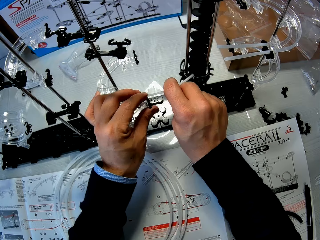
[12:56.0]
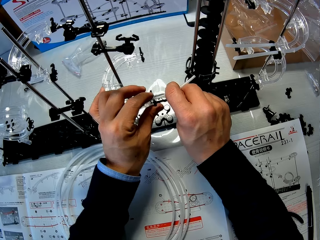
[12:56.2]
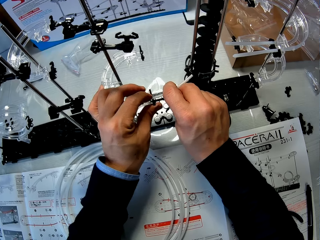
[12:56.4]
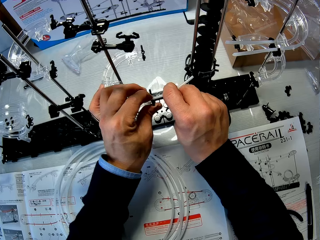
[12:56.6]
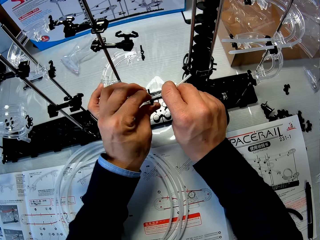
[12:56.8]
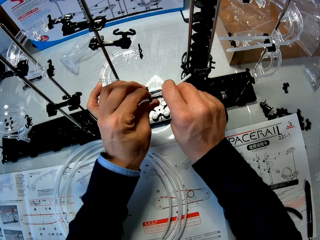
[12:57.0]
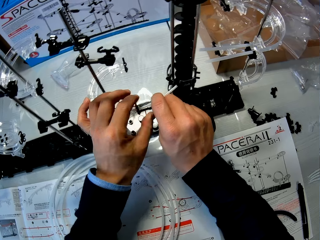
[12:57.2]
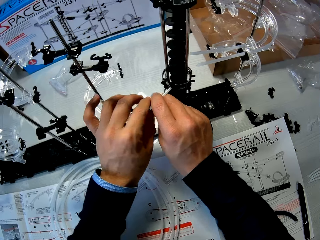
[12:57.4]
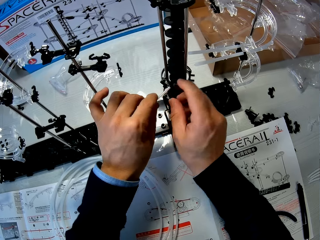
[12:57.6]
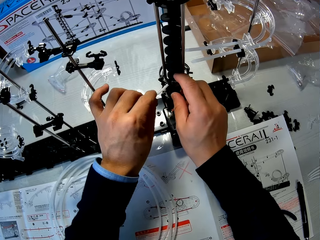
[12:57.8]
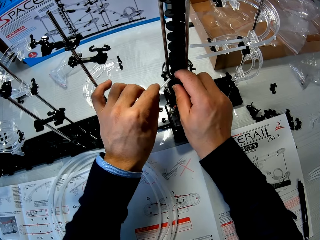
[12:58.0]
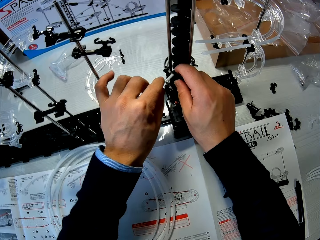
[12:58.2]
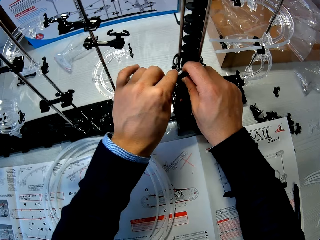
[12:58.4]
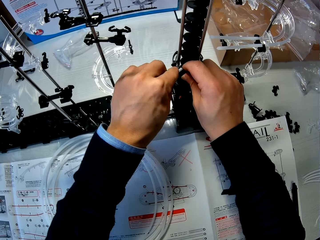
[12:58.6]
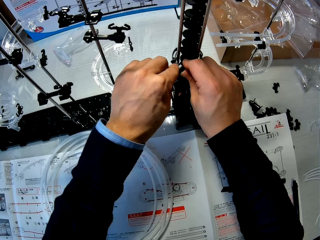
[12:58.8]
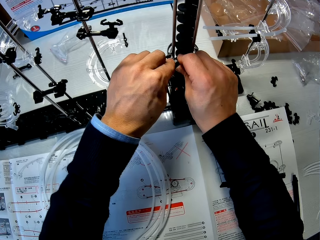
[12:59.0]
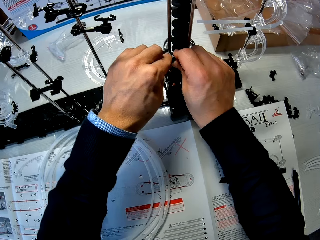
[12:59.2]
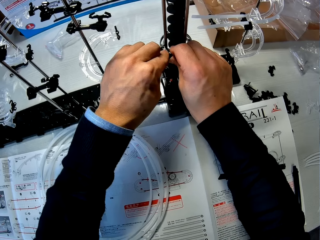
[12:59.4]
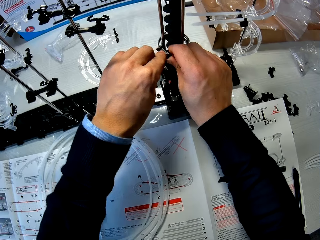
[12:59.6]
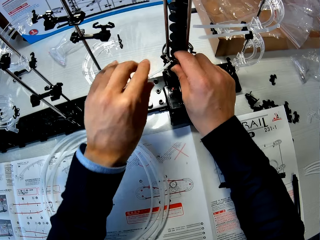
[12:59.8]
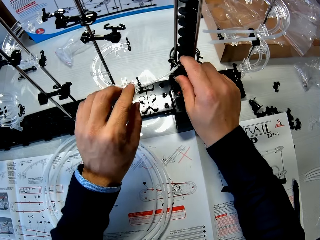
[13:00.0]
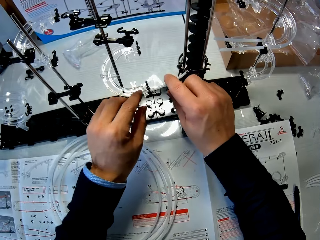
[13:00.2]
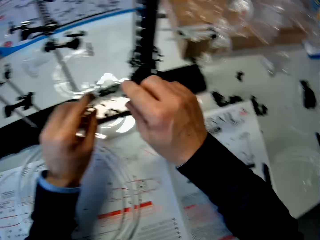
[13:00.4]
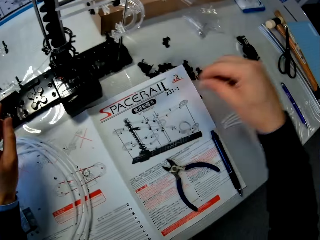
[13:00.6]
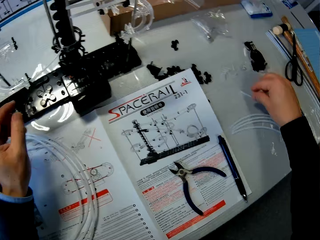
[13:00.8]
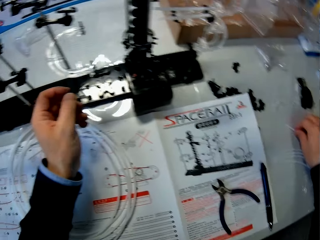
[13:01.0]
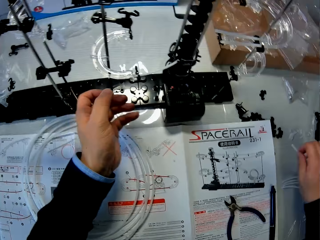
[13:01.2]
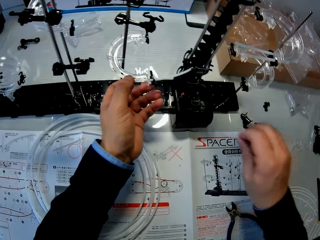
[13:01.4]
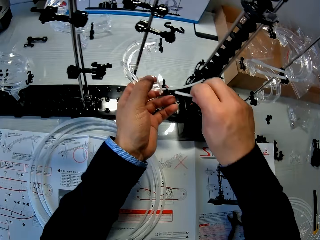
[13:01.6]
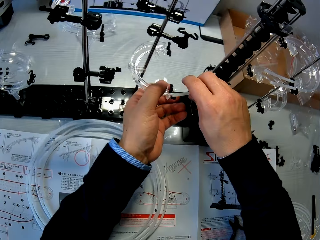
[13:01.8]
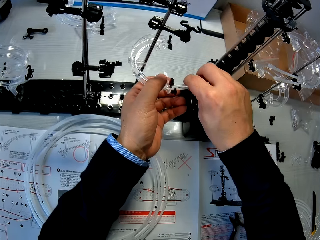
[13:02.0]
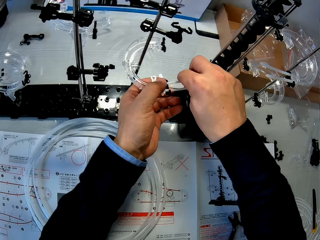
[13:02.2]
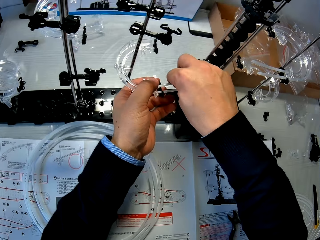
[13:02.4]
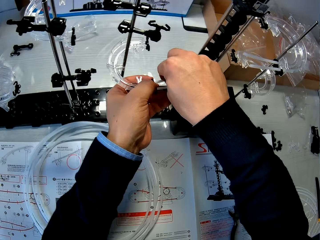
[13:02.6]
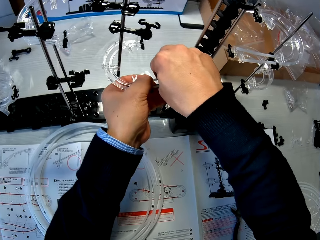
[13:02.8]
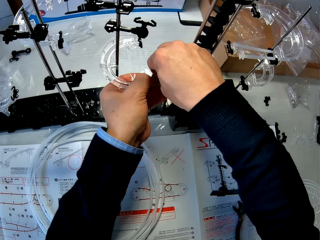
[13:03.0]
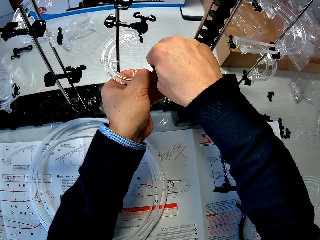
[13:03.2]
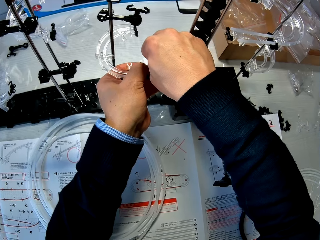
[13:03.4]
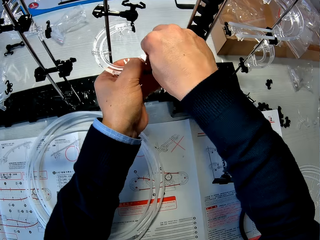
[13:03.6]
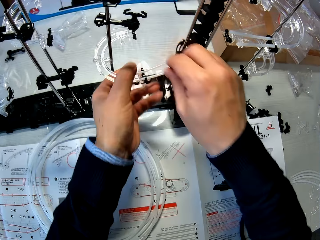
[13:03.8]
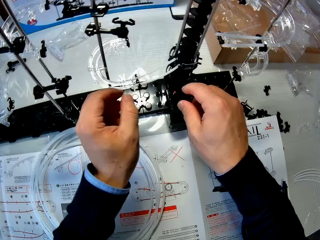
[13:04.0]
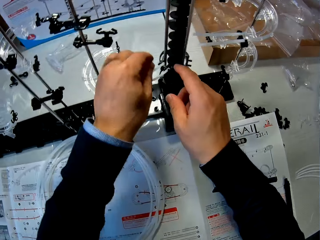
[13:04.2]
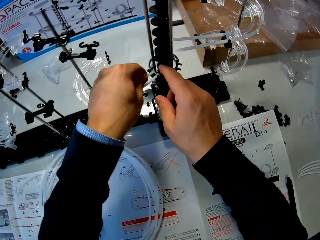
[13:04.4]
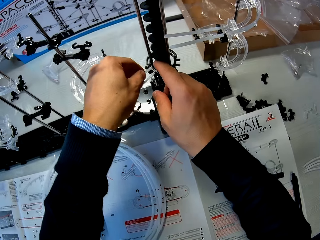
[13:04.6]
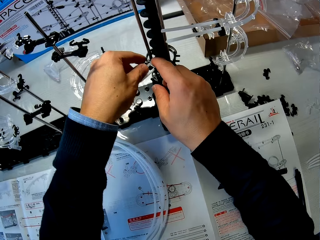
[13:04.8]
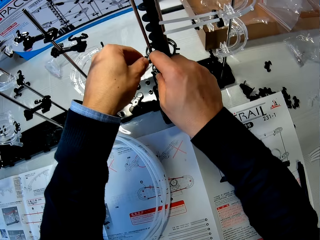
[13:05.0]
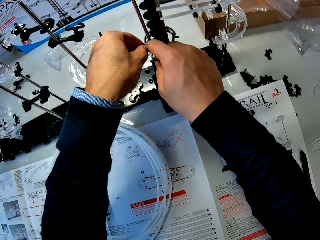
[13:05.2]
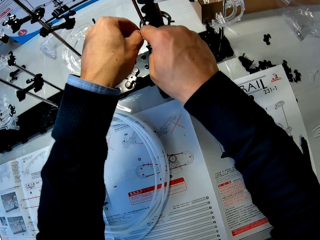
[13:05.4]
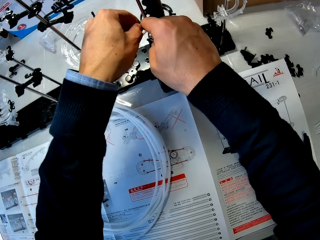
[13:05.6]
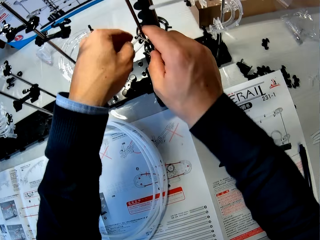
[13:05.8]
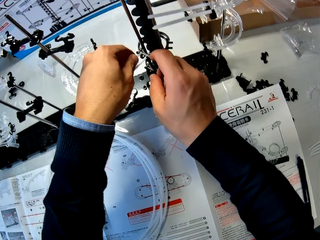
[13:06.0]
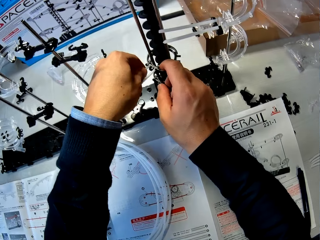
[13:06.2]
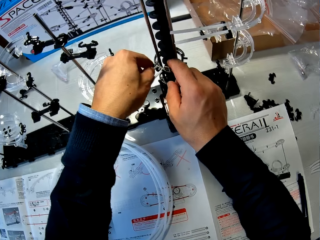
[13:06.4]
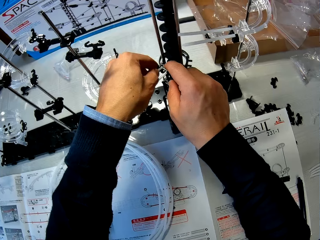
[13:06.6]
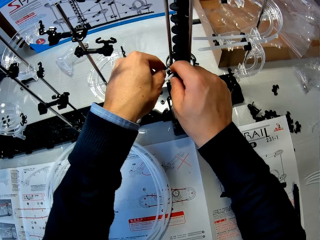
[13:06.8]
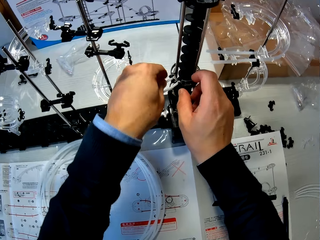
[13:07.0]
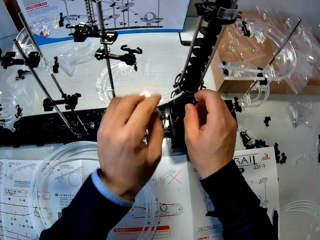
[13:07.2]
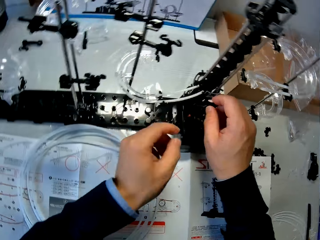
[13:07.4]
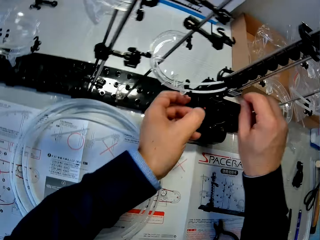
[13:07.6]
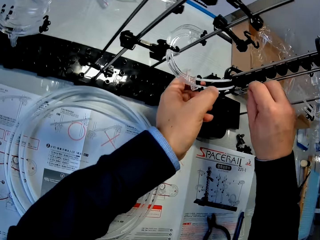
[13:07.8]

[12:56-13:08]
The camera wearer takes a cable piece on the table with his right hand. He attaches the cable piece to the toy setup.

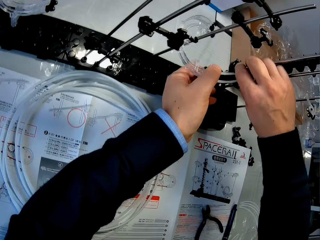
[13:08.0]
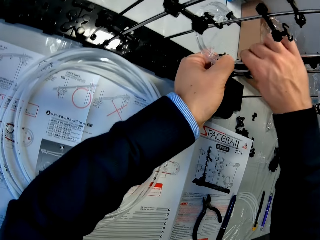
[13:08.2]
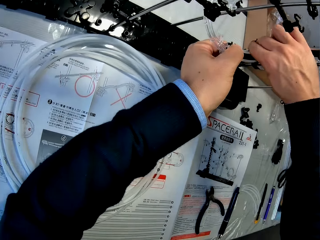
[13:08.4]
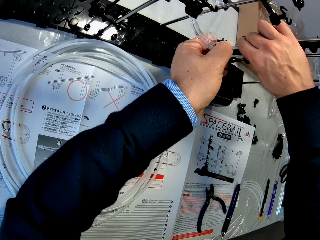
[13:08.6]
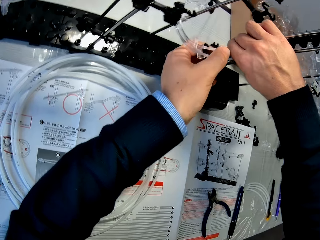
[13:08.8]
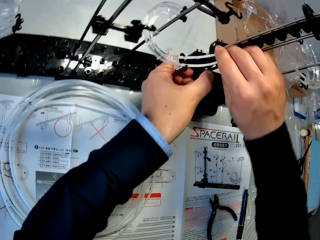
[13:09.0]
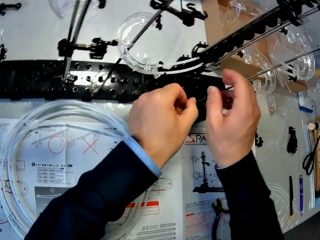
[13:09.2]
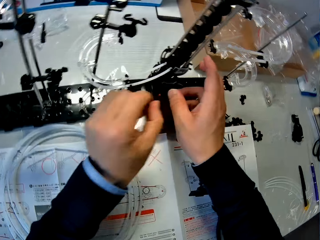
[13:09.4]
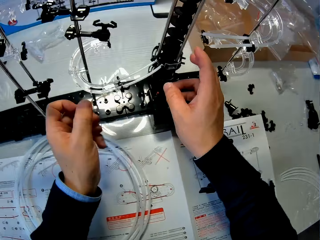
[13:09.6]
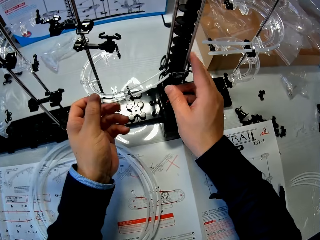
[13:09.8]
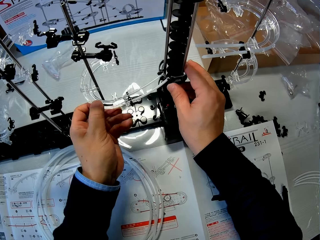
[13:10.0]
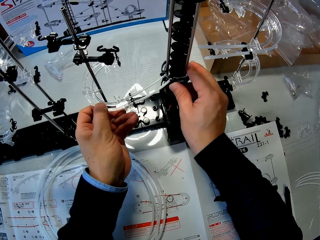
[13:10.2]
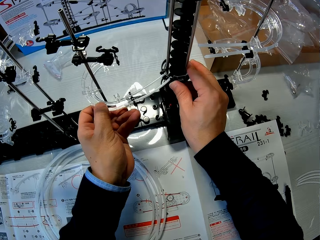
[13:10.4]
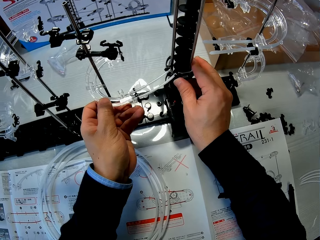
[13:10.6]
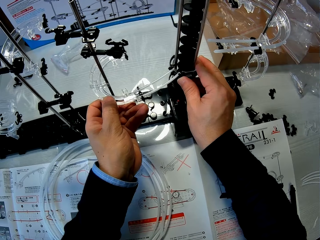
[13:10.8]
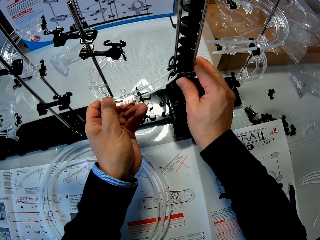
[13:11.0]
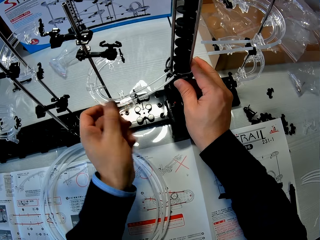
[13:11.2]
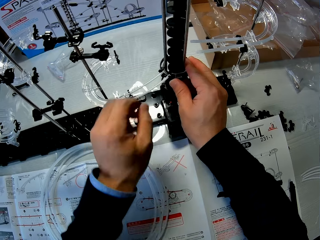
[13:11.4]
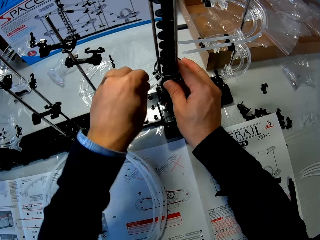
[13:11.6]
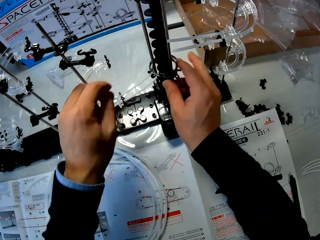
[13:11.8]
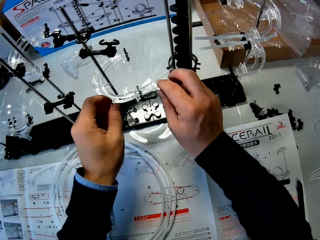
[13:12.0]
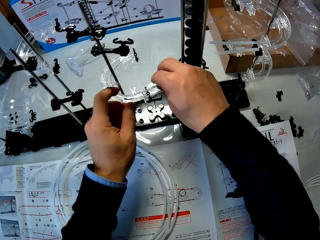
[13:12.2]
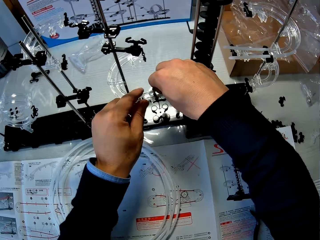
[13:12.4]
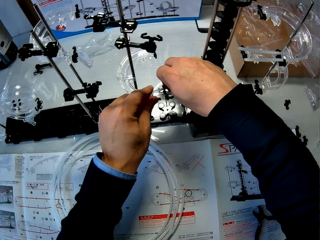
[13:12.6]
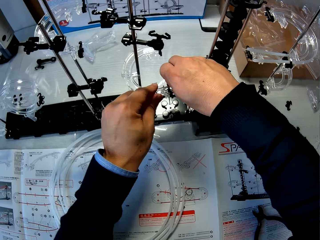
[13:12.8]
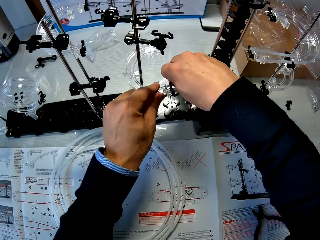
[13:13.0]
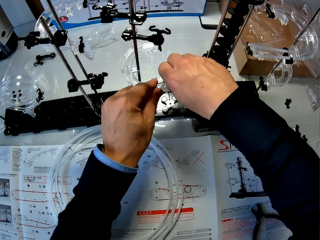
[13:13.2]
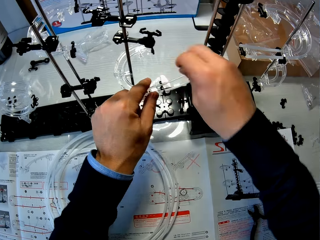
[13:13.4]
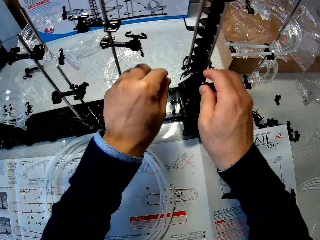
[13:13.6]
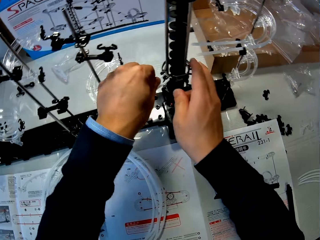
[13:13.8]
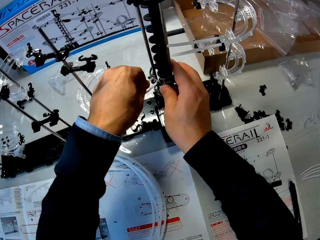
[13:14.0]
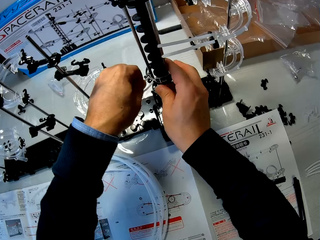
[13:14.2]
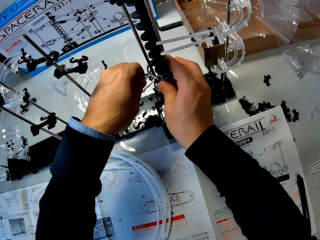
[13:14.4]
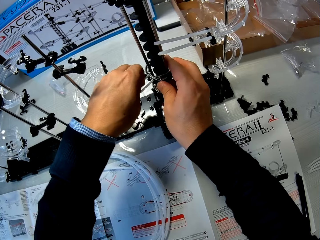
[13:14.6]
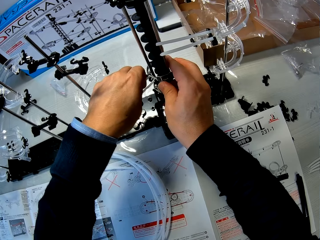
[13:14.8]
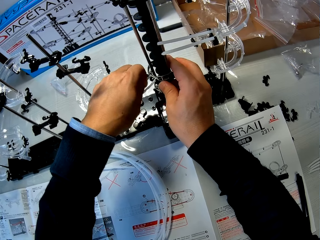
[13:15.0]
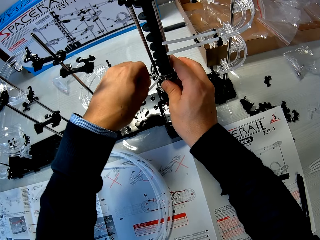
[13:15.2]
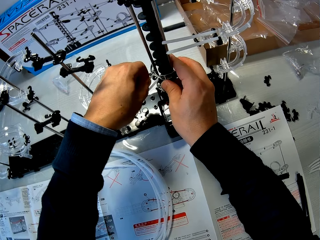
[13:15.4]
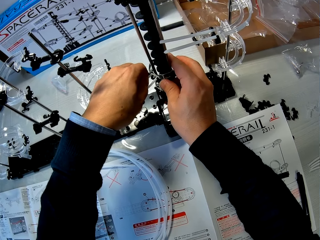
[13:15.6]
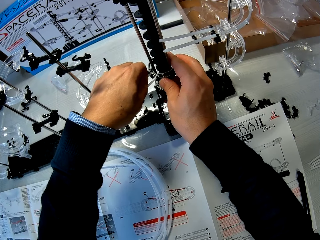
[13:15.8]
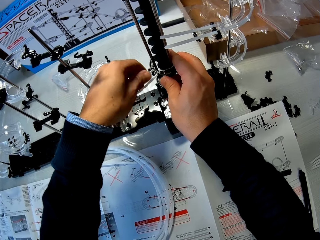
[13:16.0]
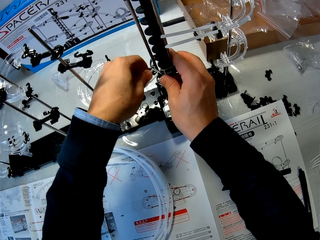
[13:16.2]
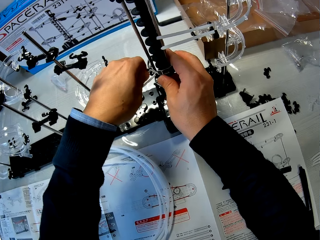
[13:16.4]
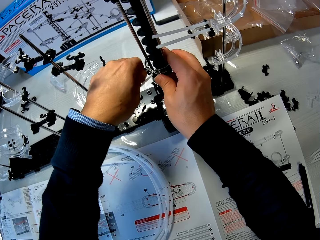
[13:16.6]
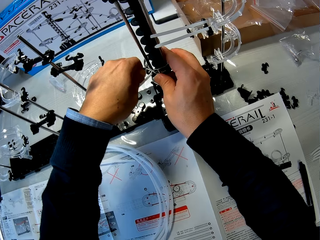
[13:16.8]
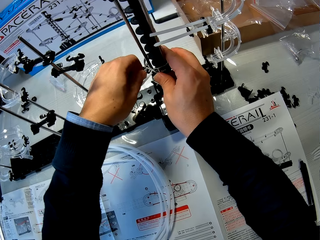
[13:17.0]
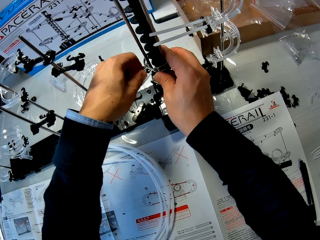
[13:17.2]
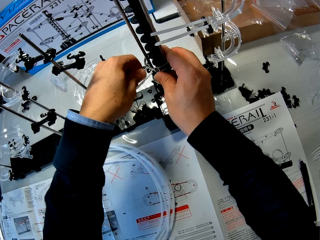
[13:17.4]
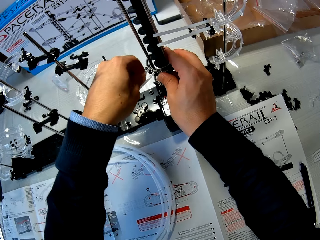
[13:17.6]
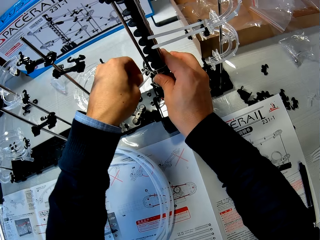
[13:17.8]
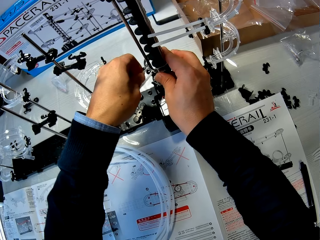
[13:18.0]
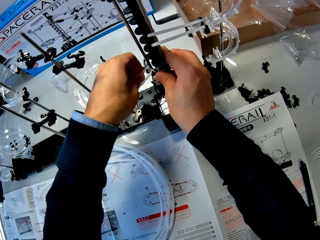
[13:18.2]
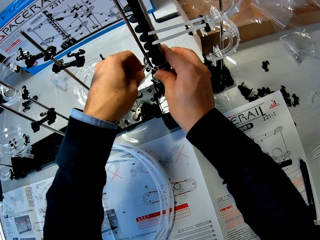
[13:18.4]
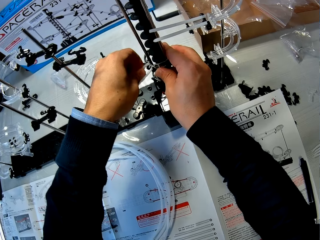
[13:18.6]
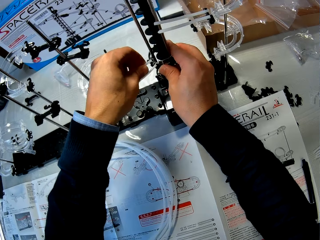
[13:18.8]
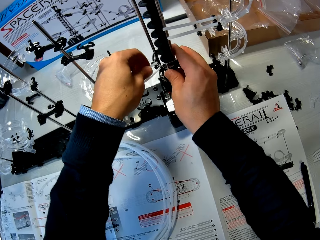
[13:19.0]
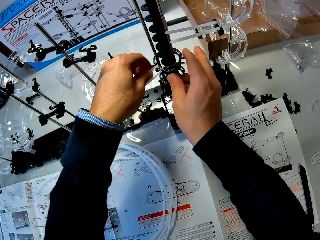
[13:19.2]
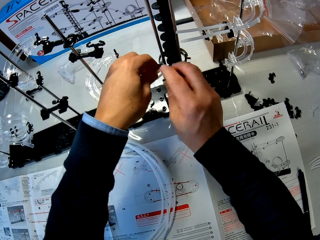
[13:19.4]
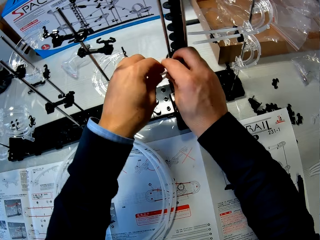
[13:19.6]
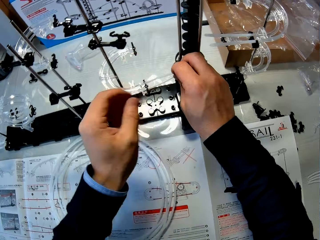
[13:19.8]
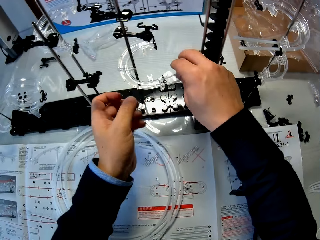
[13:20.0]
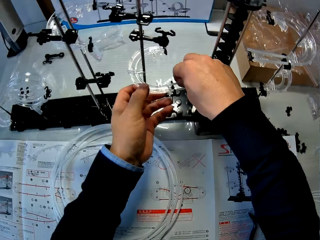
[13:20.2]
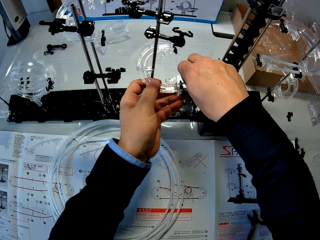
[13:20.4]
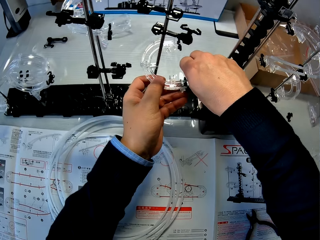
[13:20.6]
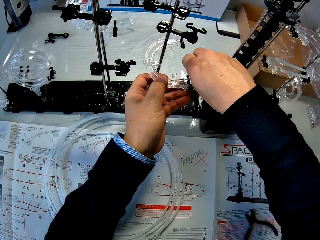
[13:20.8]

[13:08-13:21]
The camera wearer tightens the cable pieces' connections.
